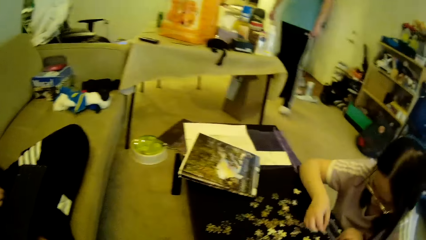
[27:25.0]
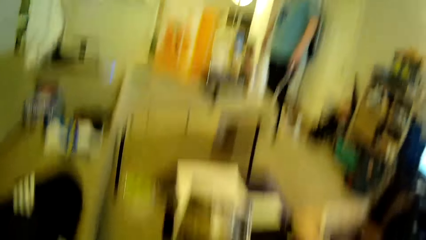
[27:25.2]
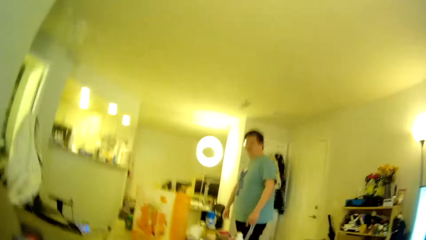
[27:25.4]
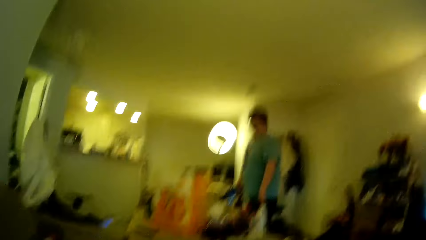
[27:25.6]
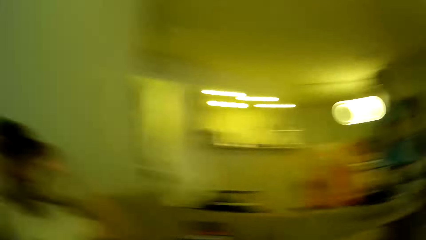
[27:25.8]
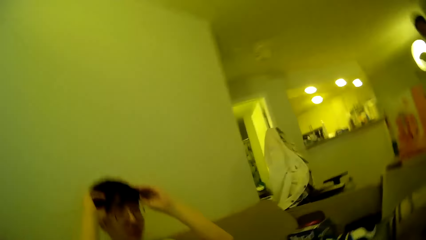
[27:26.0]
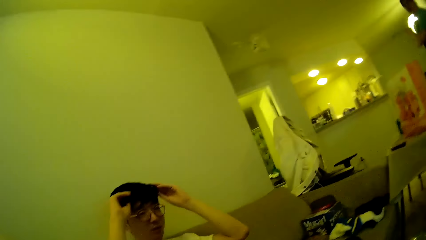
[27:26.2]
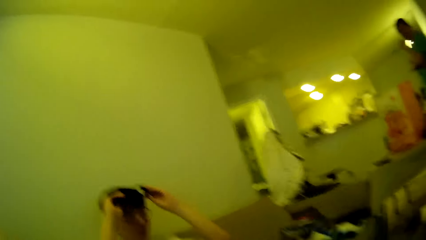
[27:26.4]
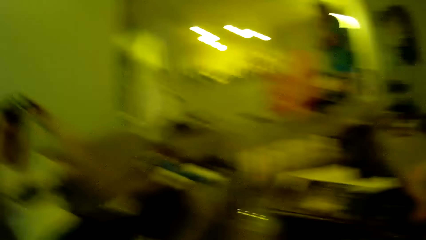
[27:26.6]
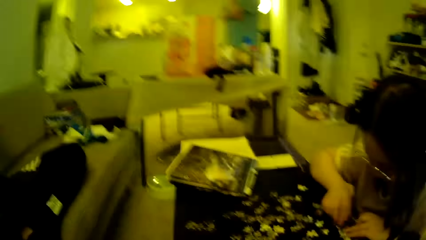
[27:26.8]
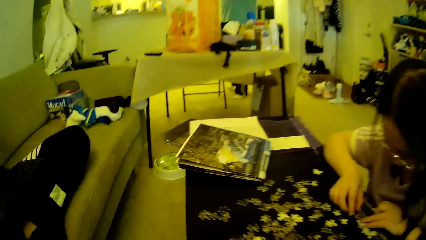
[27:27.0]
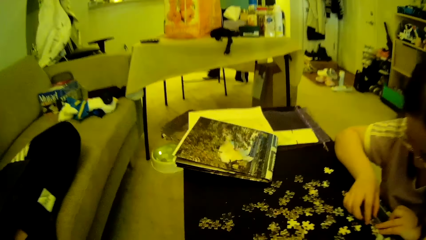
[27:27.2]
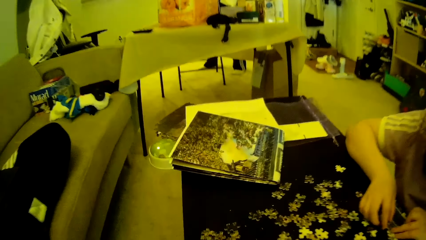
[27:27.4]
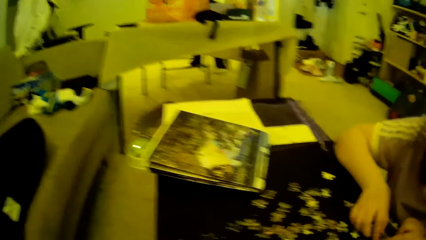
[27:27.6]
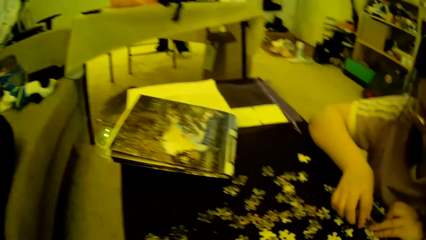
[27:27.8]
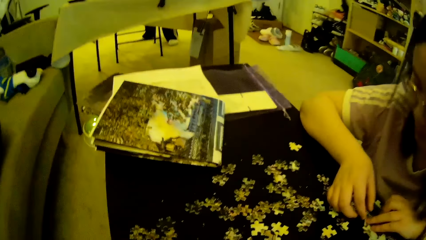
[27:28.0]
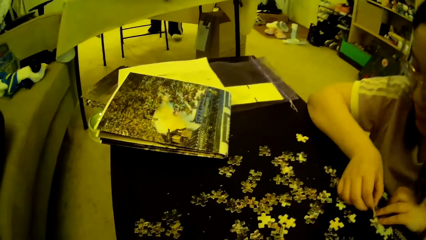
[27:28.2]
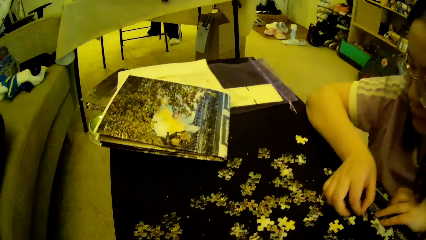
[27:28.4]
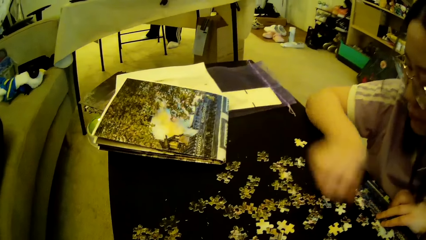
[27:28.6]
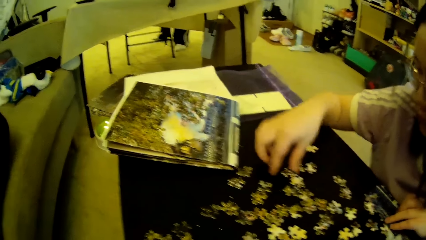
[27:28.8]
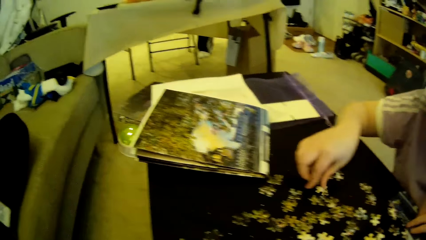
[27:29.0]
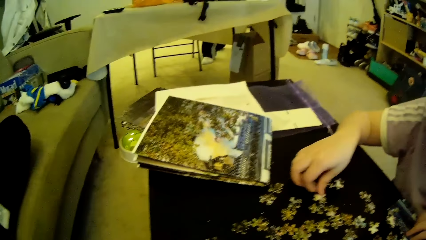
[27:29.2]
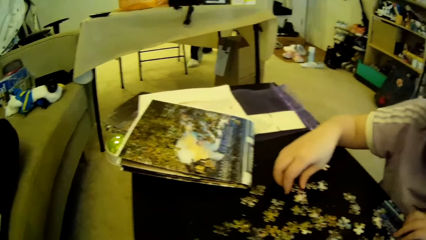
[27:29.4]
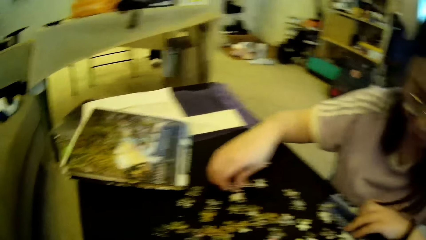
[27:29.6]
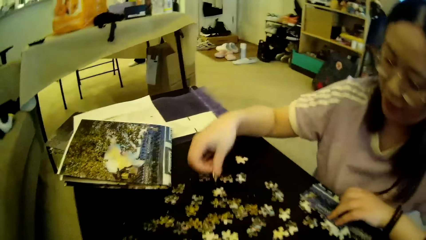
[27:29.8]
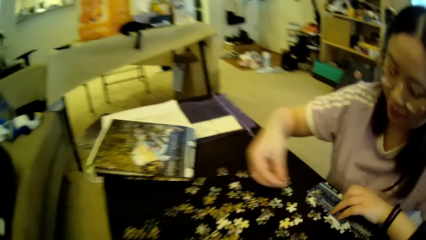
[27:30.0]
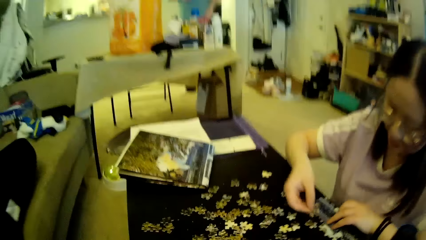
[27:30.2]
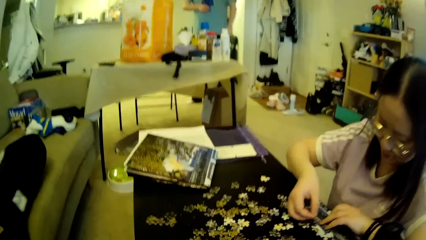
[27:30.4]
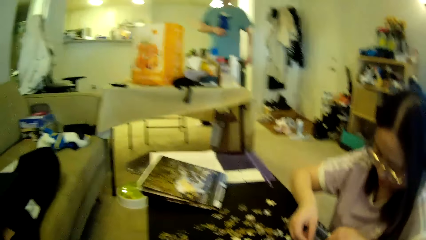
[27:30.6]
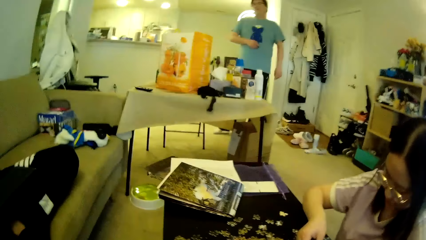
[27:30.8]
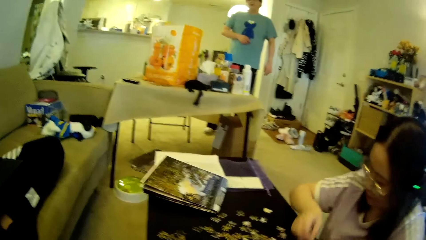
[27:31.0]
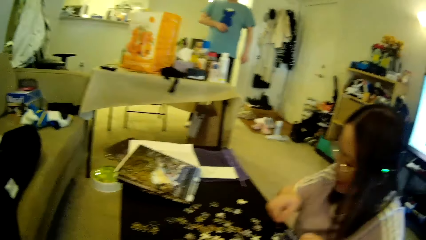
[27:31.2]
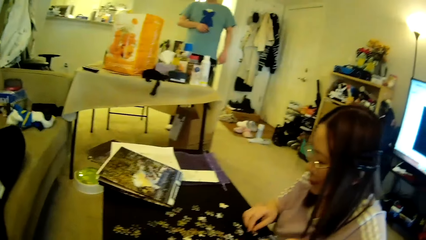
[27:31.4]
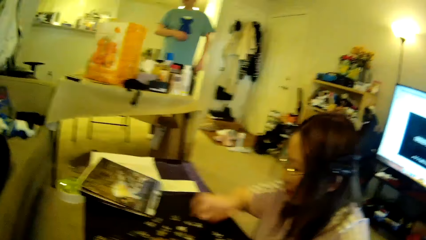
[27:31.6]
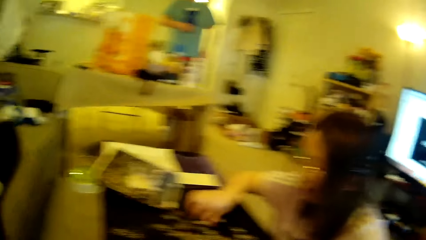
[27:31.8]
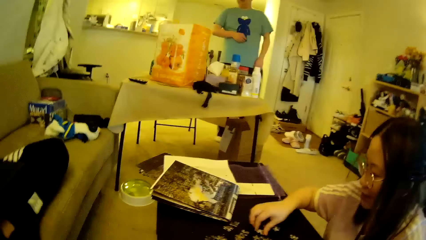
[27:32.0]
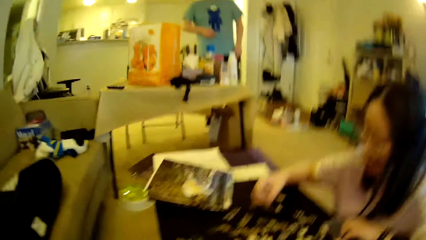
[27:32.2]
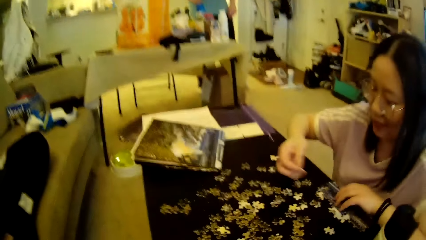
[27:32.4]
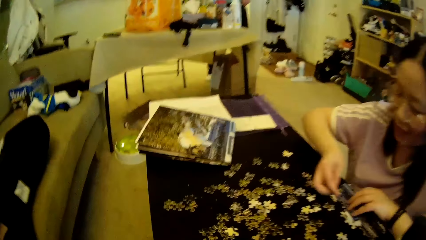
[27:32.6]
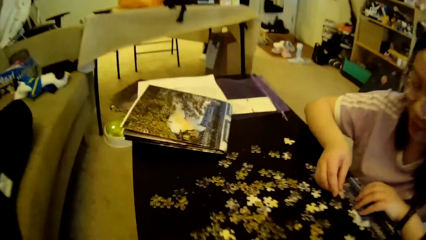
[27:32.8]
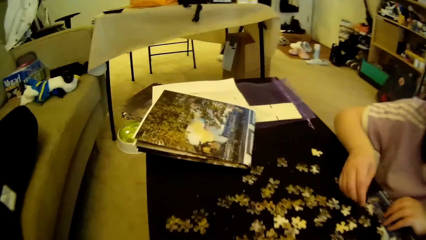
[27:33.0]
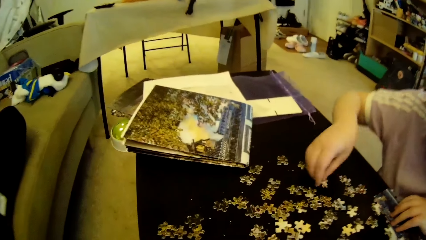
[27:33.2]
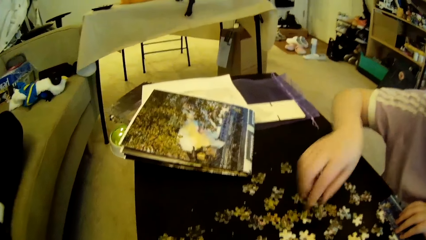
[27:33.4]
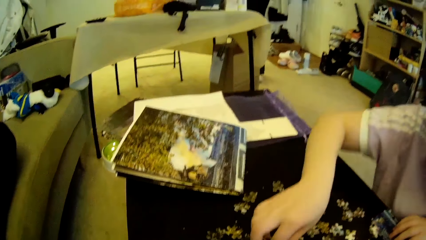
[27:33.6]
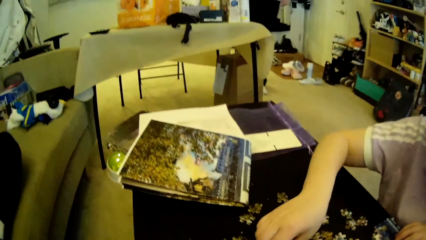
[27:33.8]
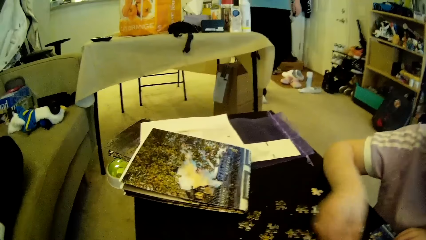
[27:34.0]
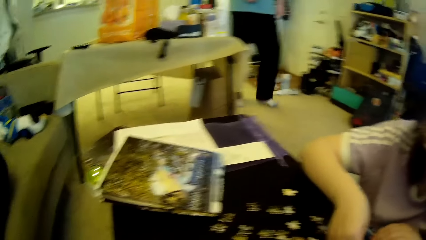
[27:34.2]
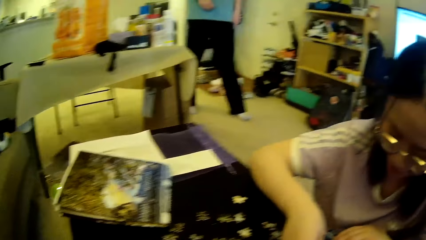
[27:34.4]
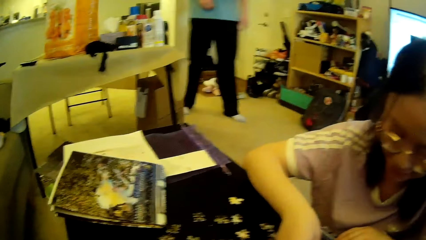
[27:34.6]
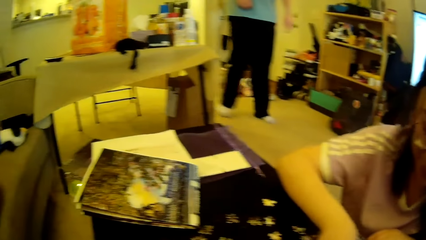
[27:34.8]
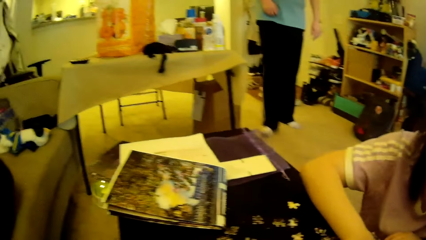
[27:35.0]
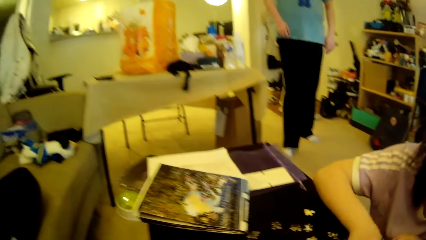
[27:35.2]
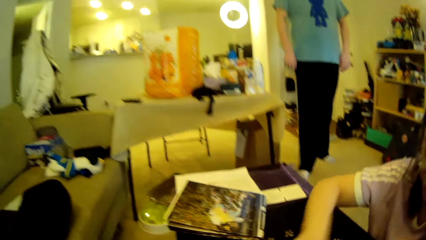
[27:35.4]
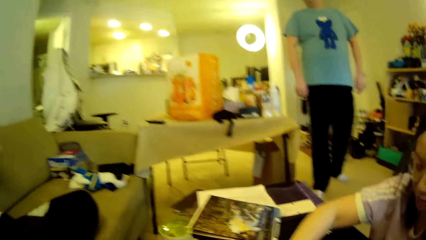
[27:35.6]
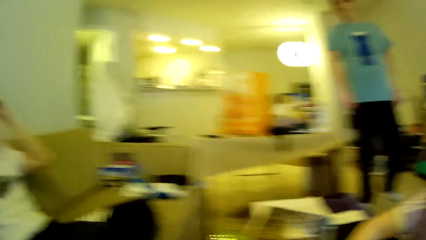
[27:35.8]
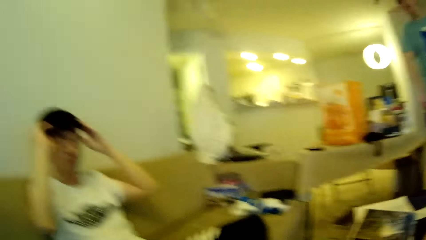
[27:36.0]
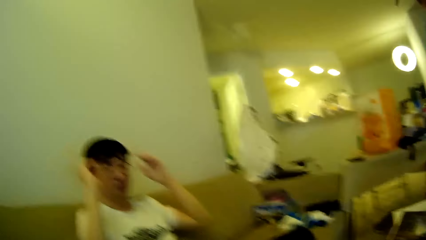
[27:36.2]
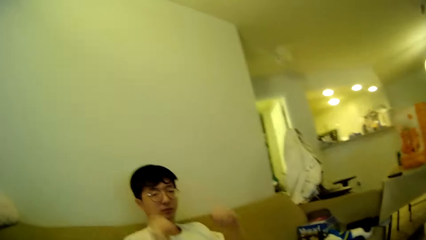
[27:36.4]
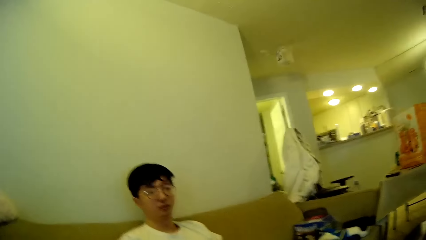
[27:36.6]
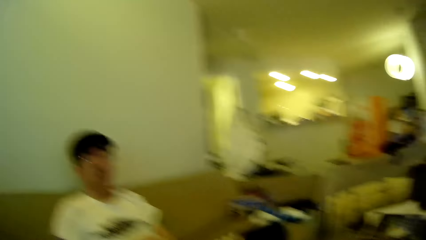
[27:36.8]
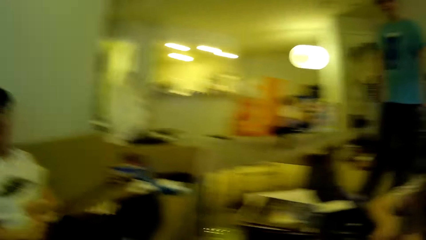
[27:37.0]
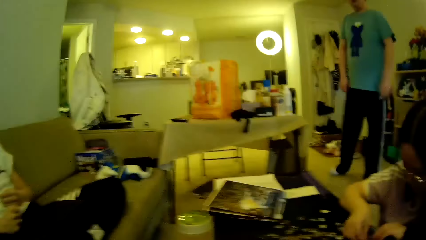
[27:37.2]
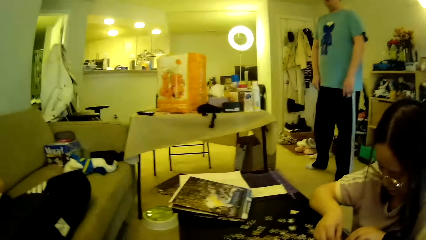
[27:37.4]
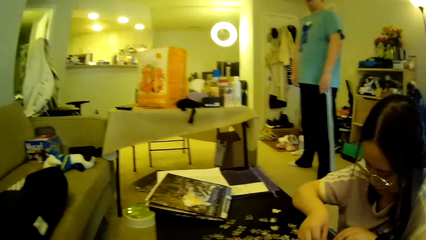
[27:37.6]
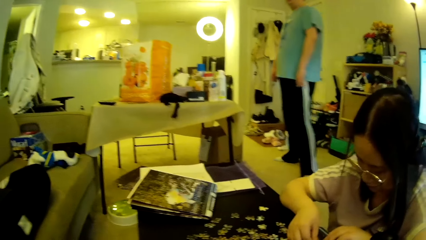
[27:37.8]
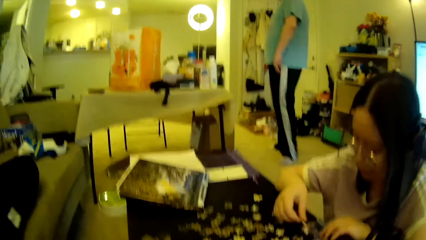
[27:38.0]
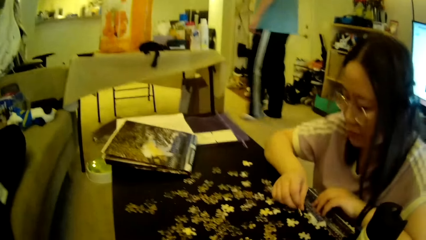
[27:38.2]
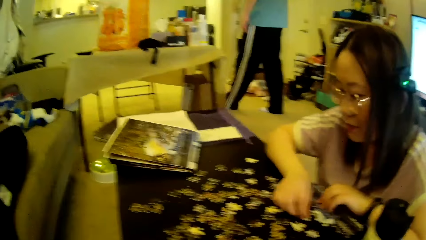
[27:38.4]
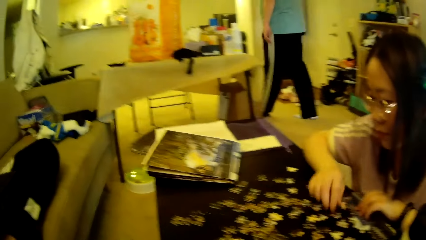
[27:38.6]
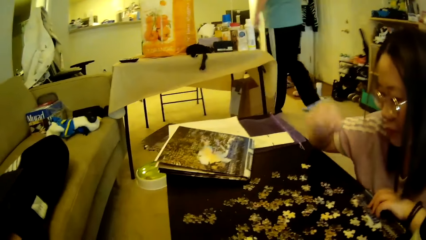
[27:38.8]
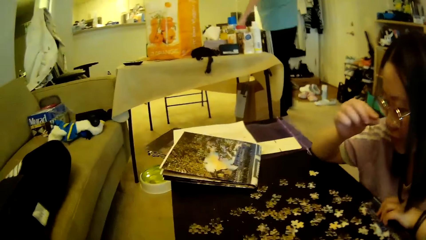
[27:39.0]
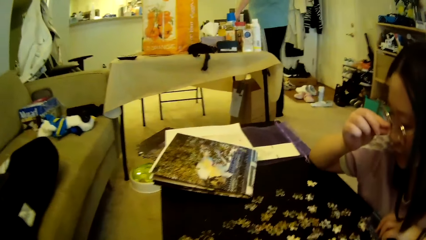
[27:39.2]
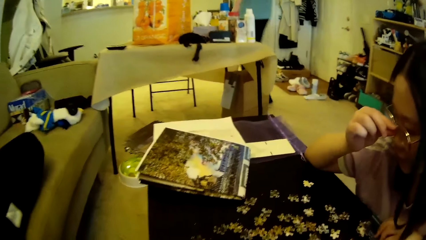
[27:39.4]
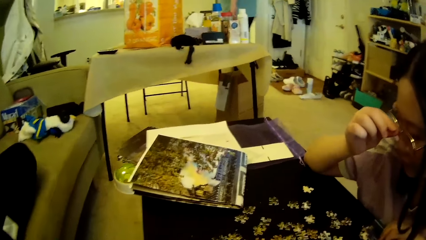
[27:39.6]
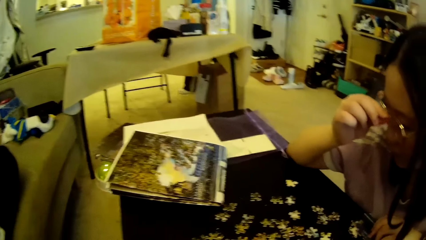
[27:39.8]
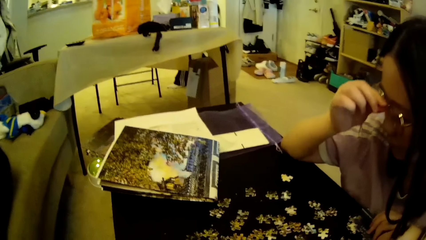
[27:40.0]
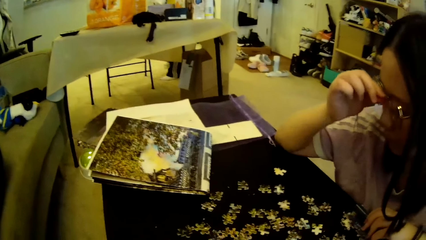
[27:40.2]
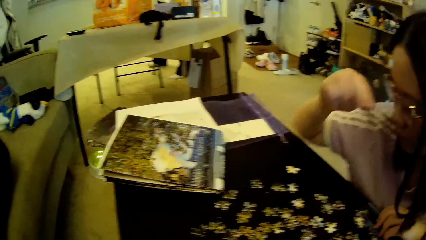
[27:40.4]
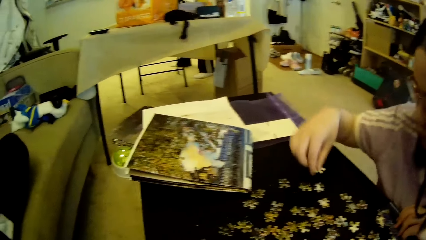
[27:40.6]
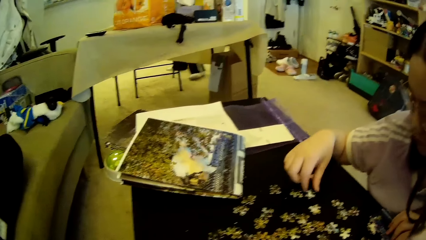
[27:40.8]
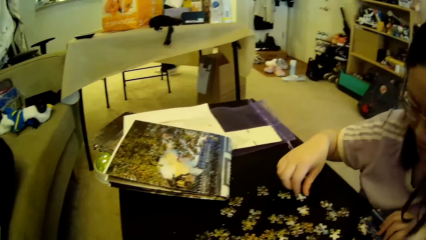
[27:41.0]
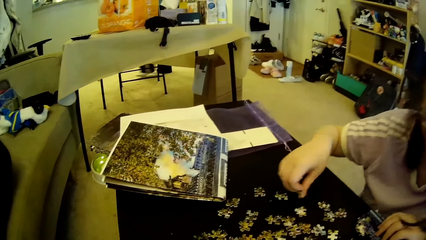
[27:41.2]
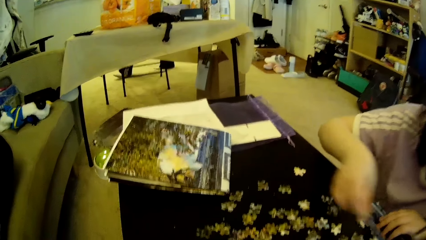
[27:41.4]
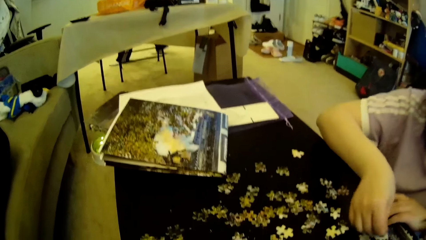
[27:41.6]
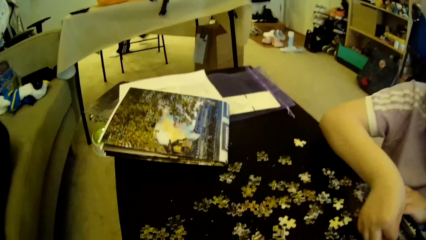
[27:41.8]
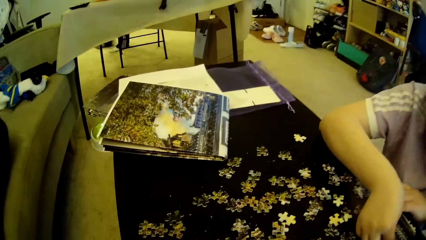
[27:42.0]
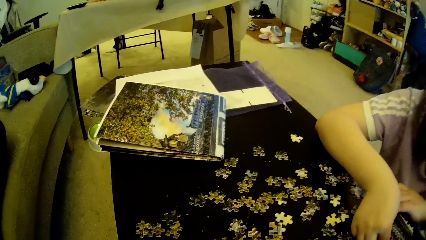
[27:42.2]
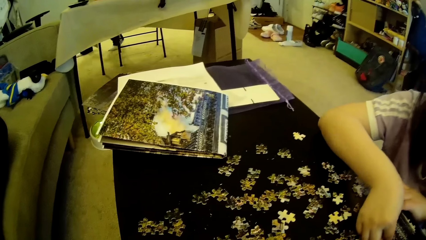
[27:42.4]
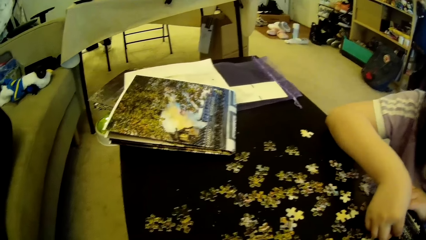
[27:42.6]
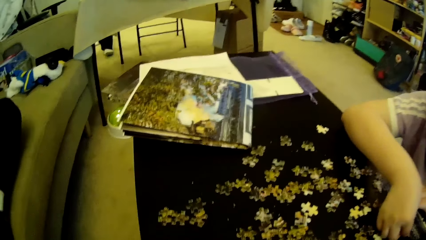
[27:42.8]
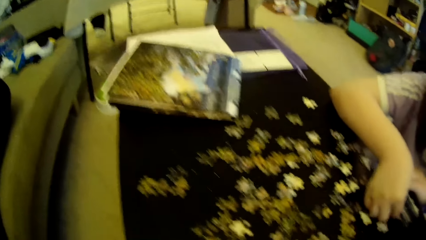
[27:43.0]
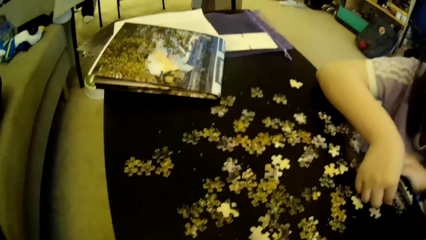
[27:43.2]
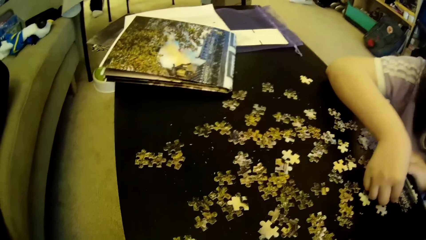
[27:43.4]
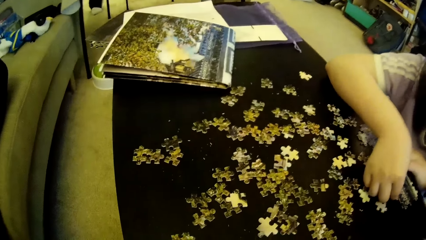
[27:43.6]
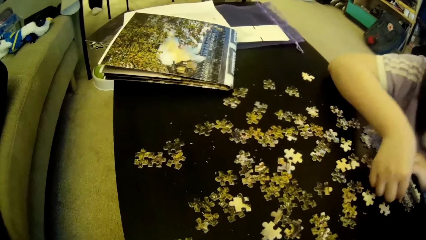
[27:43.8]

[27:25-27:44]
A man steps forward. The camera wearer looks around. A lady moves the model piece and picks a puzzle piece on the table. The man steps forward. The lady fixes the puzzle piece to a puzzle pattern and picks a puzzle piece on the table. The camera wearer looks around. The lady drops a puzzle piece on the table, picks a puzzle piece on the table, and fixes the puzzle piece to the puzzle pattern. The man steps forward. The camera wearer looks around. The man drops his hands and steps forward. The lady touches the glasses, adjusts the glasses, picks a puzzle piece on the table, and fixes the puzzle piece to the puzzle pattern. The man moves the legs.
